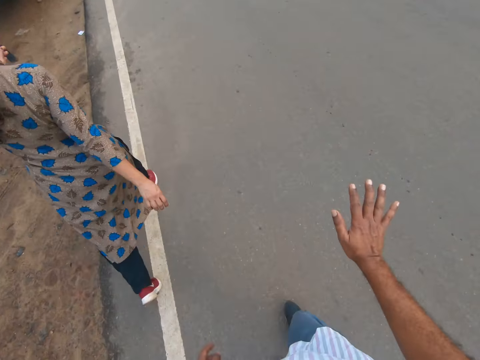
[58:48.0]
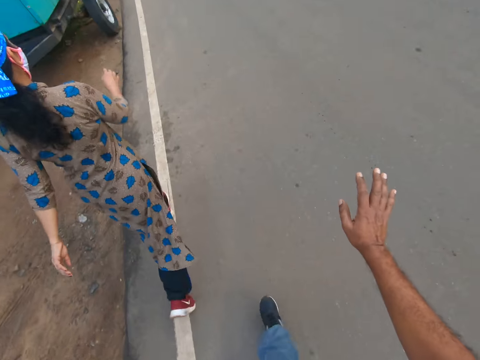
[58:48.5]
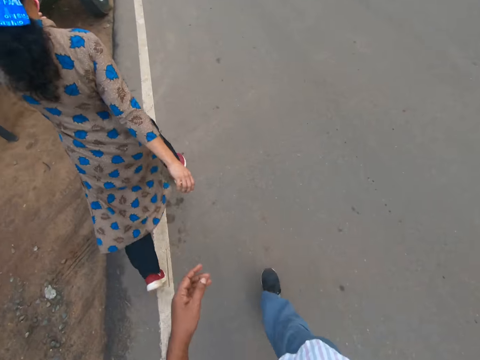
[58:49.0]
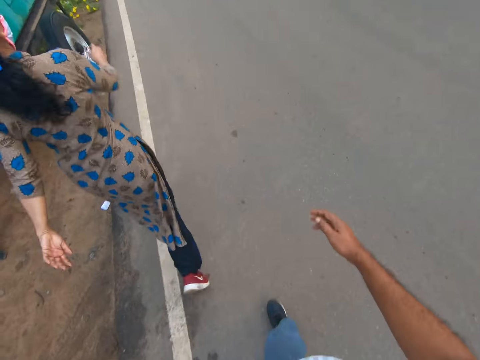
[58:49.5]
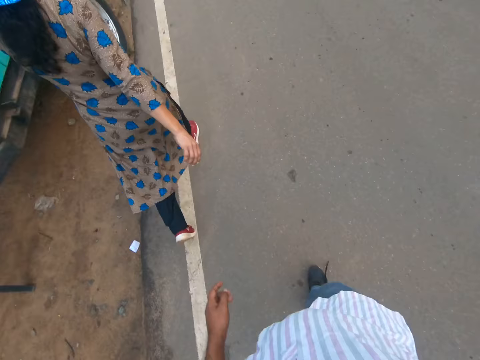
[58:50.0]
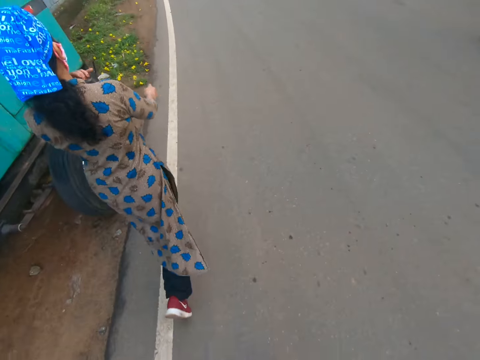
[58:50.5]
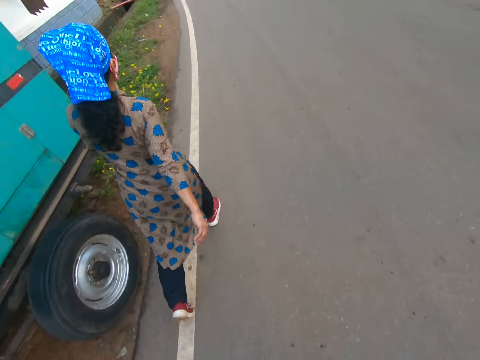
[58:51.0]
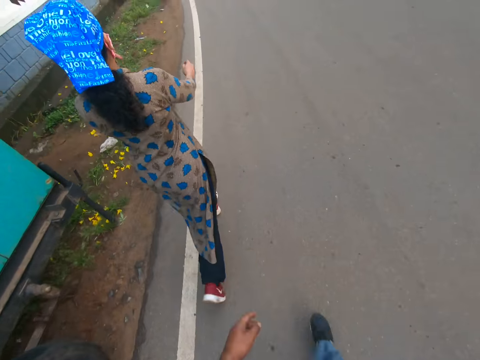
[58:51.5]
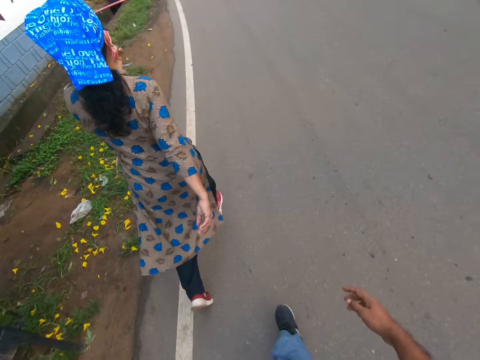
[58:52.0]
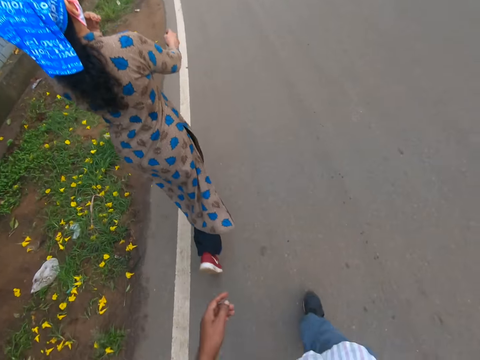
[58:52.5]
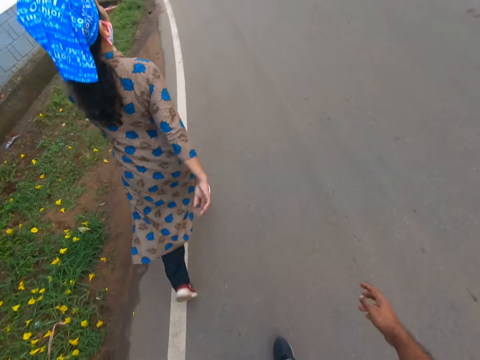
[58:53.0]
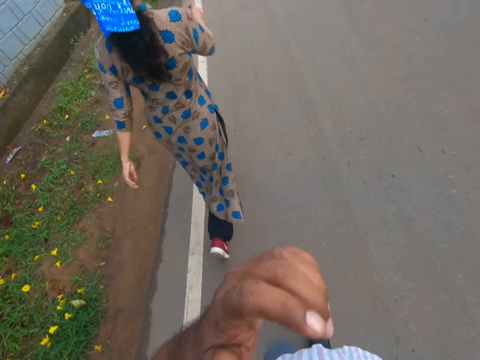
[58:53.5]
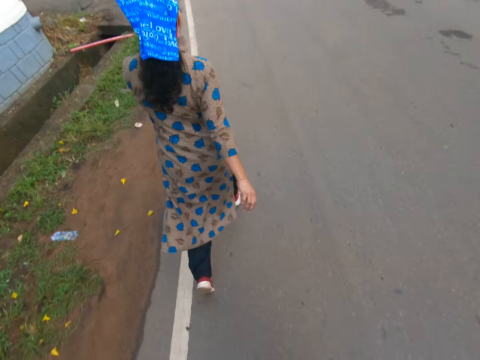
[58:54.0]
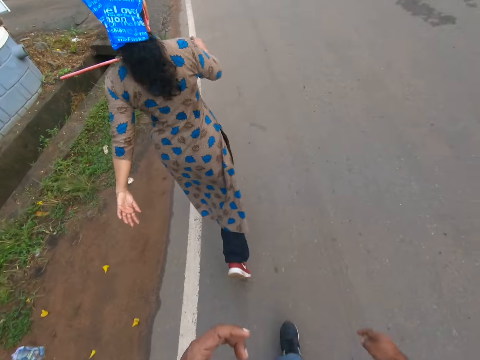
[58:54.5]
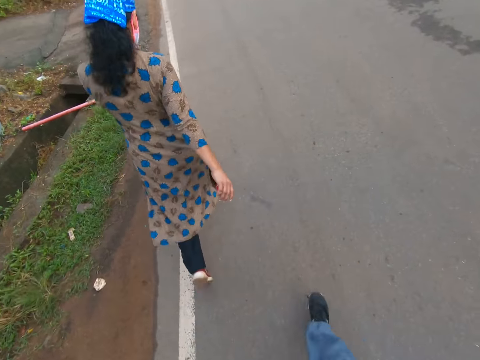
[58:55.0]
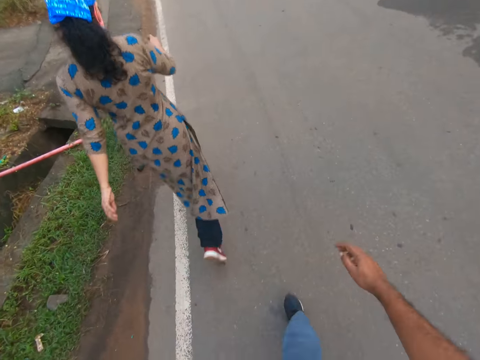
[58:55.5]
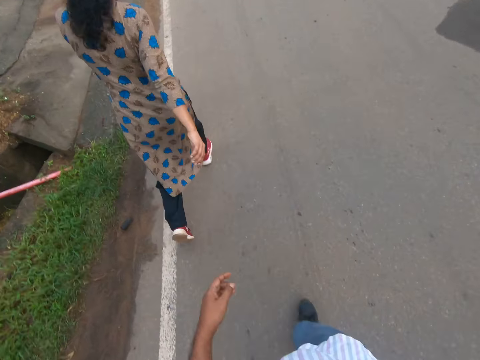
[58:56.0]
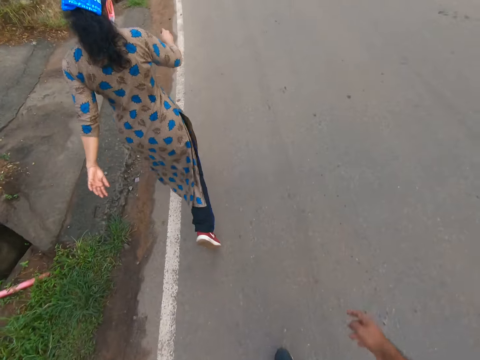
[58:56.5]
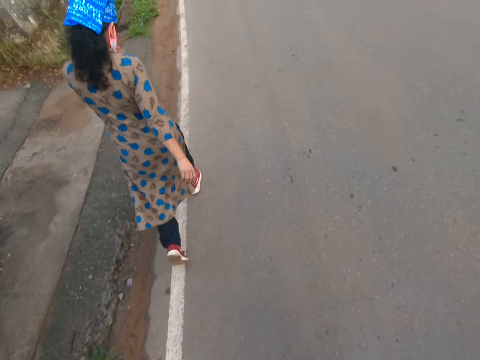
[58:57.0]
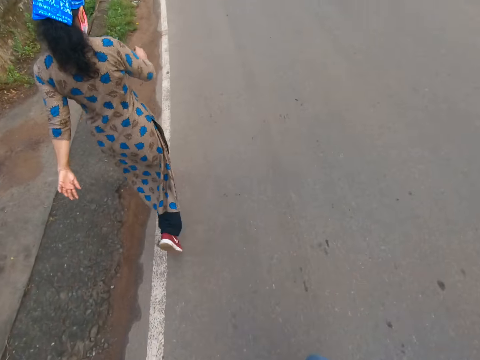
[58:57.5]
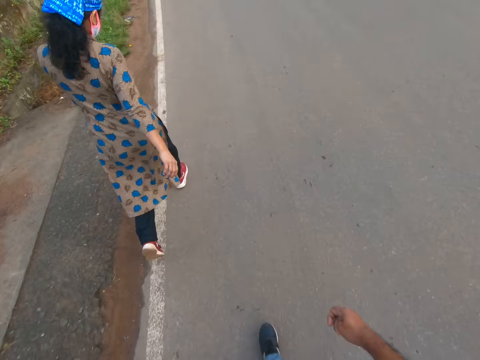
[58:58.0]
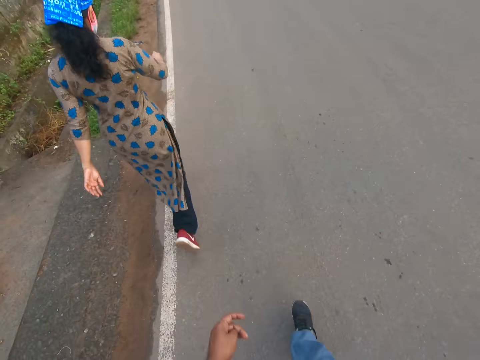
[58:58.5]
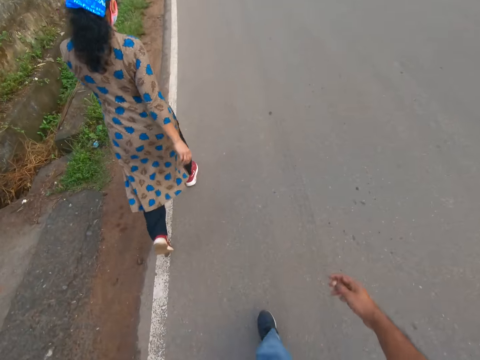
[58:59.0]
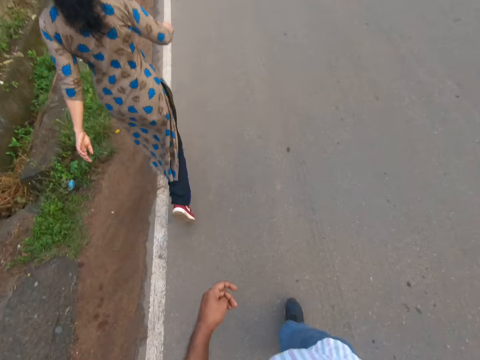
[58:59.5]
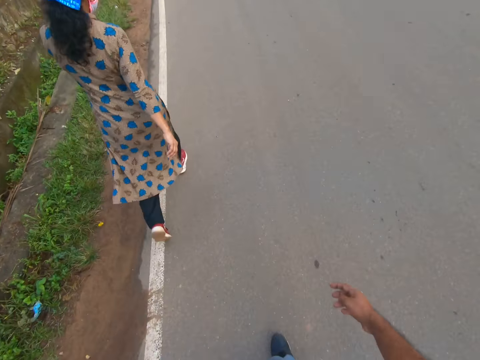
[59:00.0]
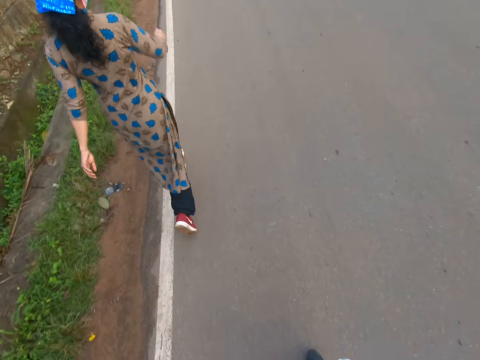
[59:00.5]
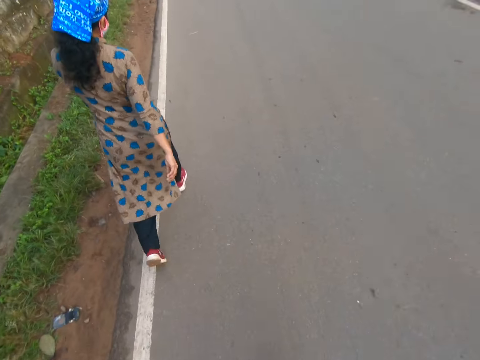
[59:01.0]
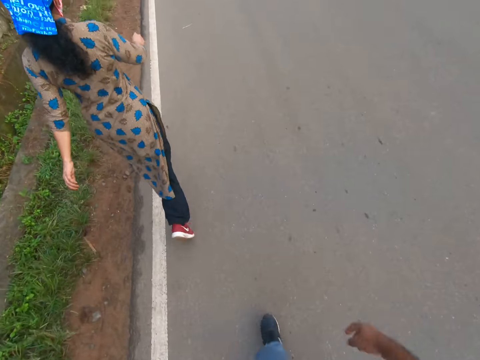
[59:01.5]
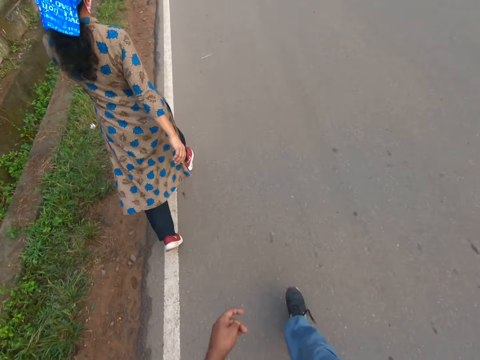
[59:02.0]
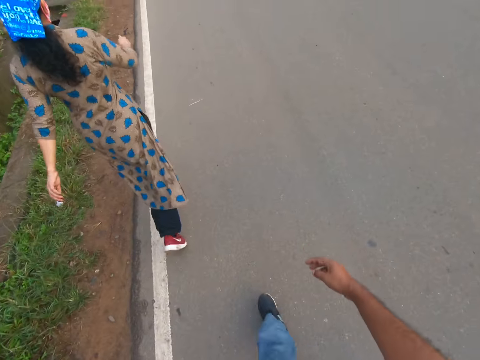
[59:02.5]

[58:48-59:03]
The camera wearer raises his right hand slightly. He drops his right hand. He walks on a tarred road with the woman at his left hand side. The woman adjusts her mask. The camera wearer raises his left hand to his face. He drops his left hand. He walks on the tarred road with the woman at his left hand side.

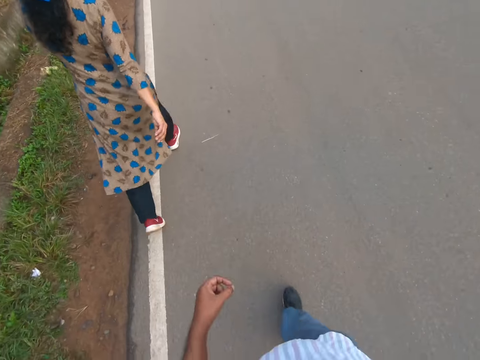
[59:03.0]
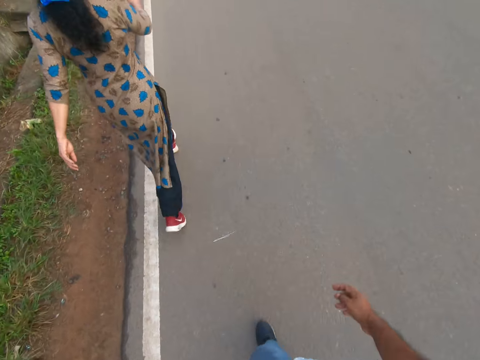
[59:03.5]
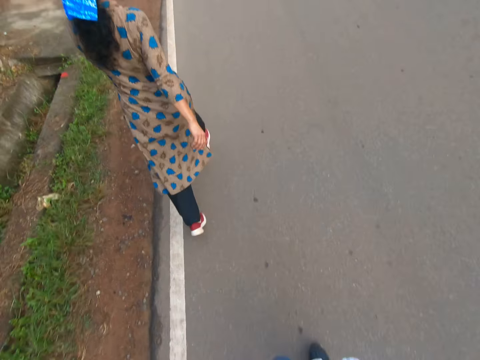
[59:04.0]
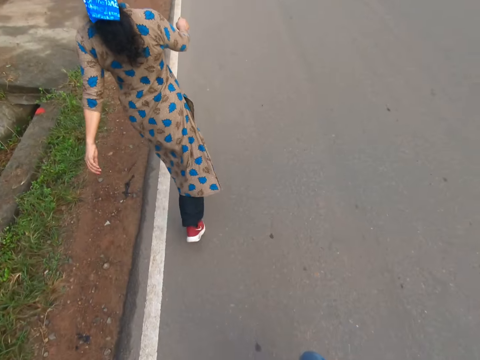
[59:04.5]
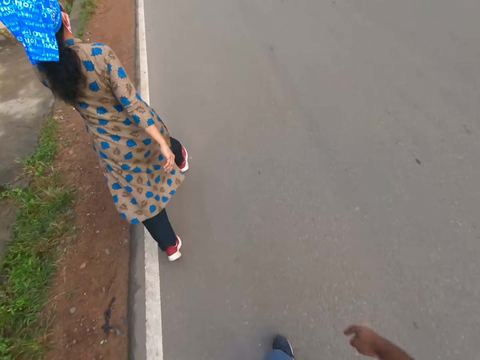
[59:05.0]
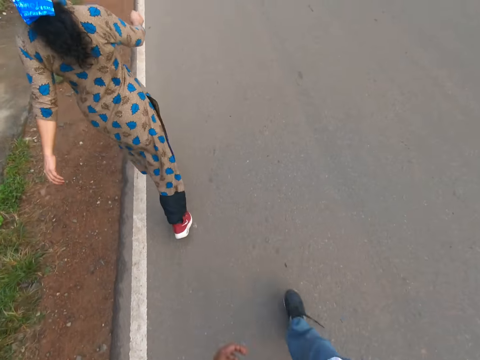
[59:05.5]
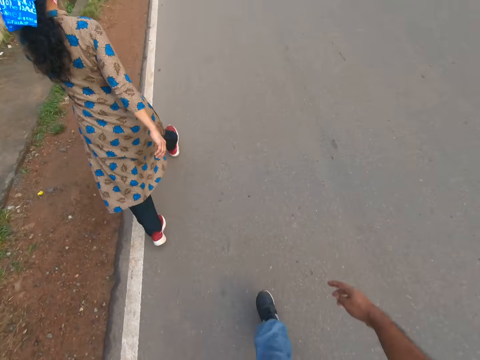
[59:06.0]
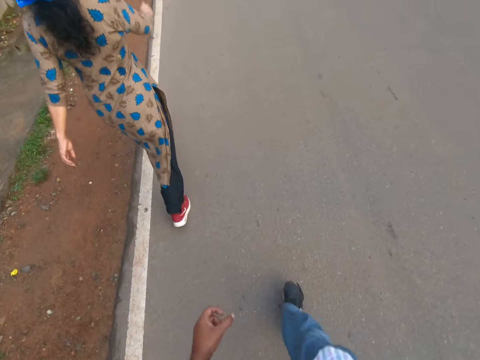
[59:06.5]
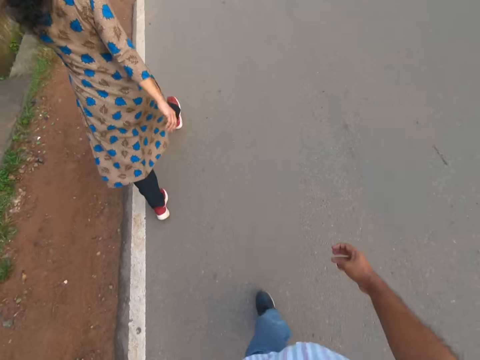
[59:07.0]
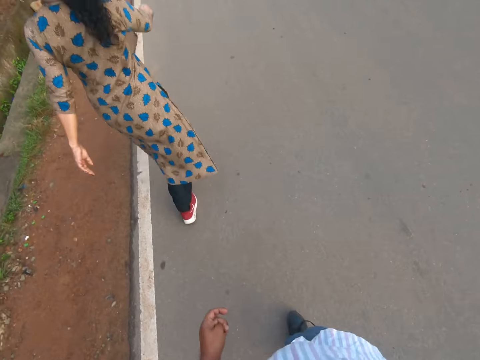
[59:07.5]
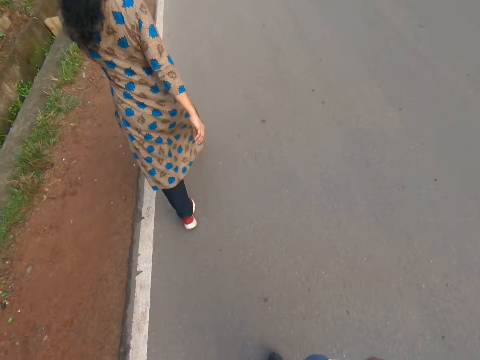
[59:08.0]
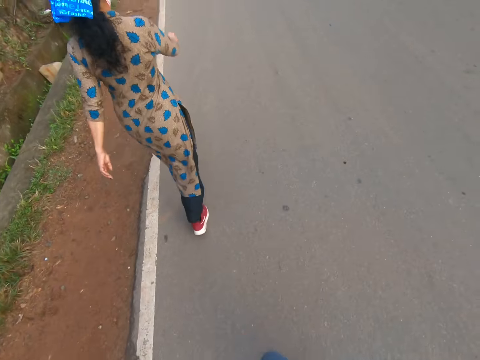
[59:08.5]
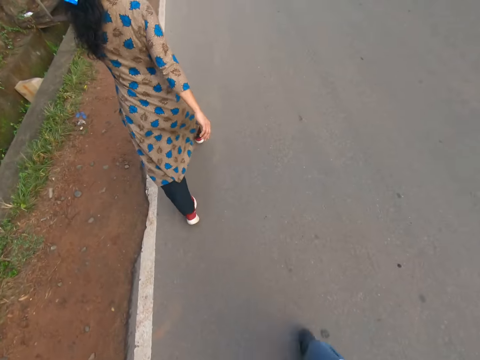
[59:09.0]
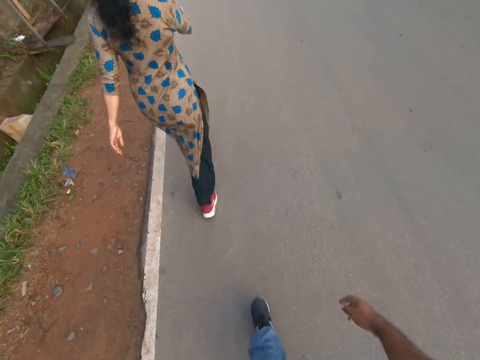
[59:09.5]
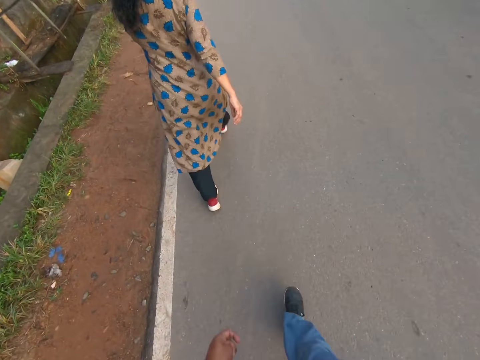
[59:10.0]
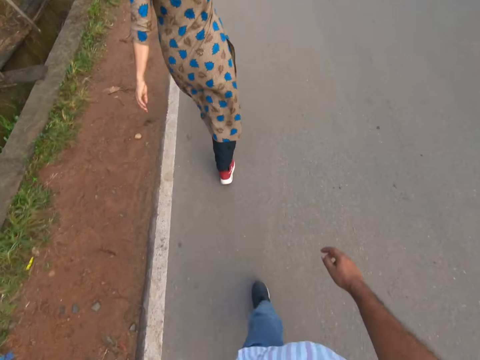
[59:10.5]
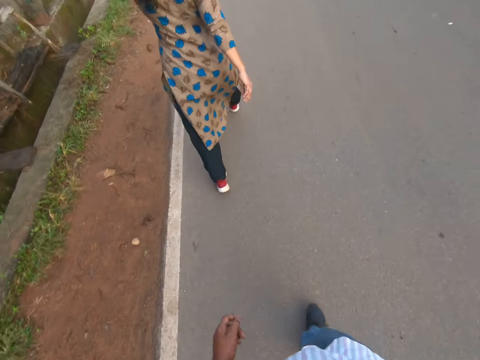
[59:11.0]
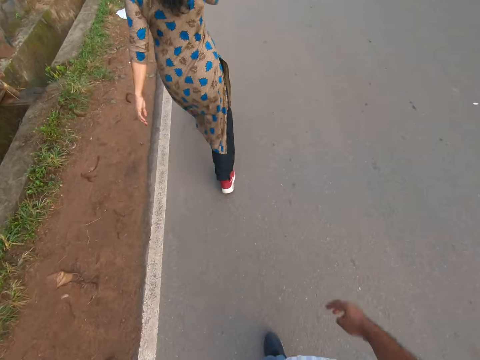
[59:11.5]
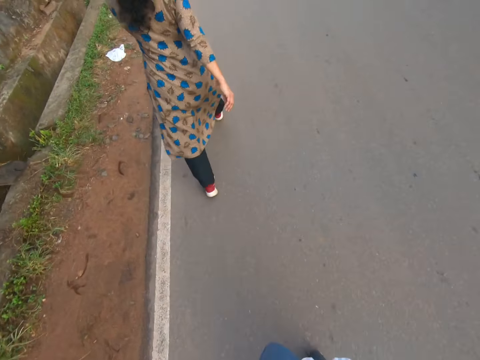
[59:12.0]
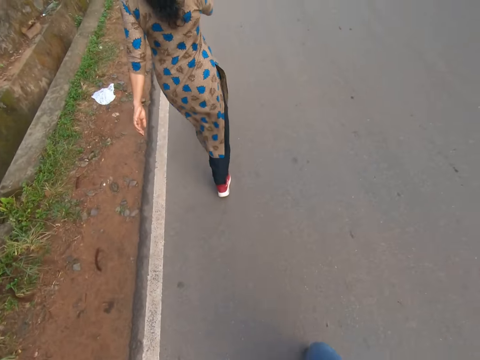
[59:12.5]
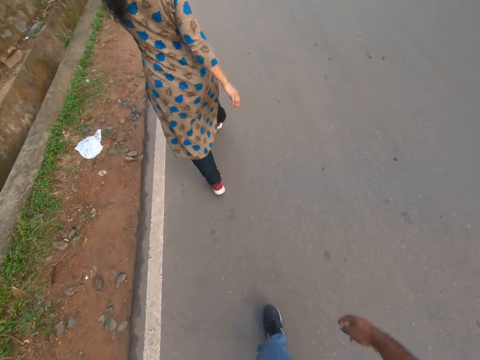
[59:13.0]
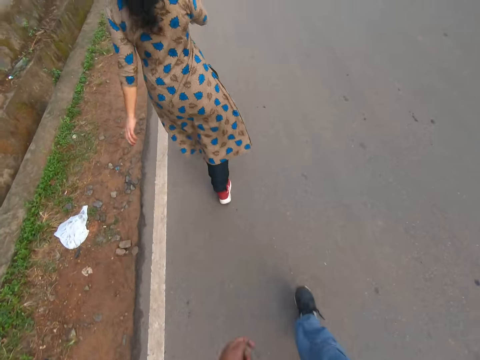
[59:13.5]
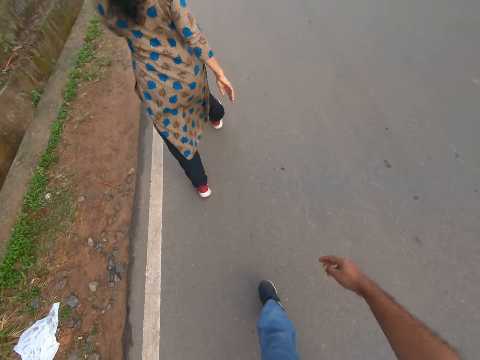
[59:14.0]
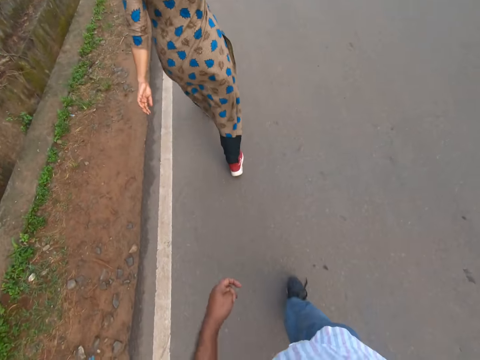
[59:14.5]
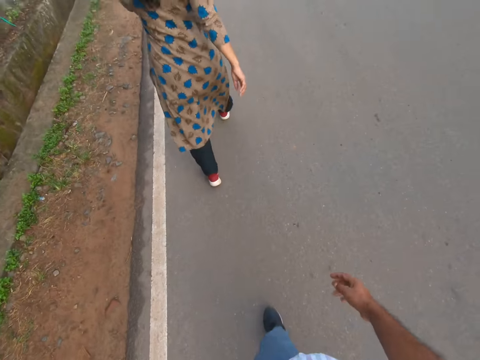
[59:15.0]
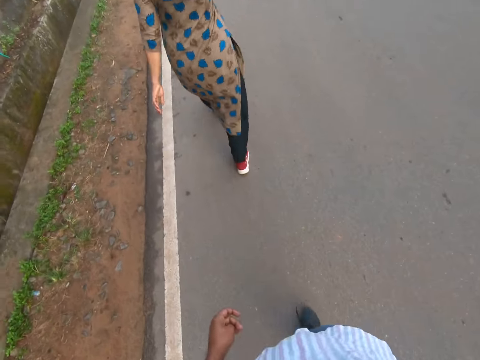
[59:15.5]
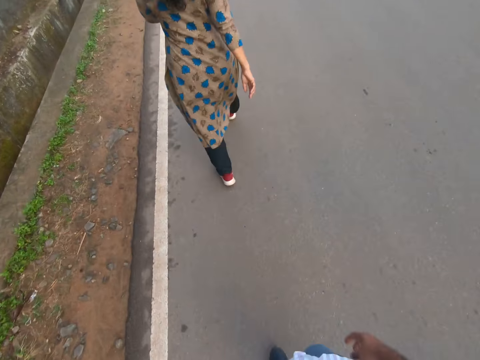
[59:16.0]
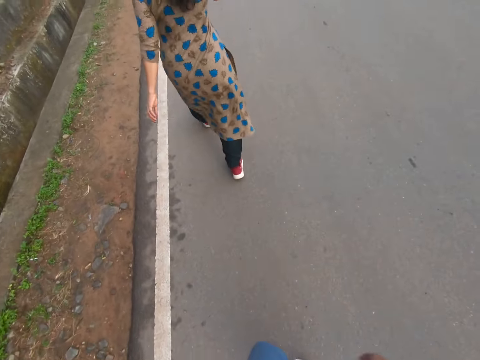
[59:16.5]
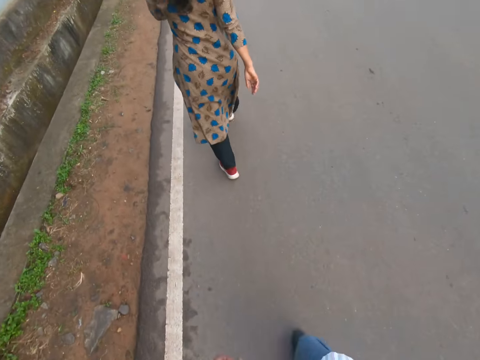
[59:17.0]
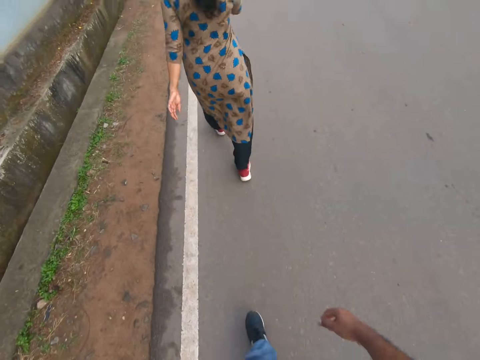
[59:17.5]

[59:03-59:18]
The woman walks in front of the camera wearer.
